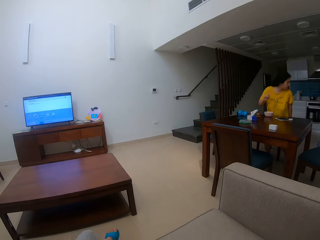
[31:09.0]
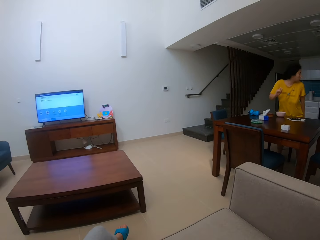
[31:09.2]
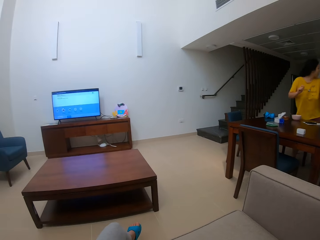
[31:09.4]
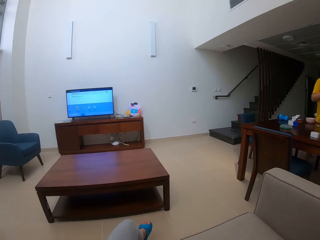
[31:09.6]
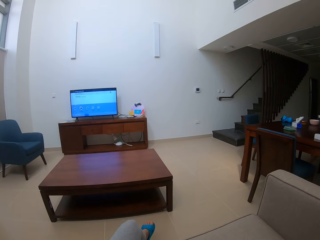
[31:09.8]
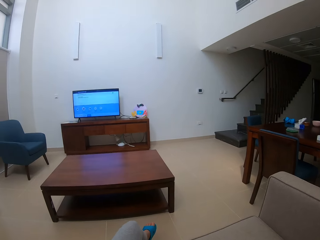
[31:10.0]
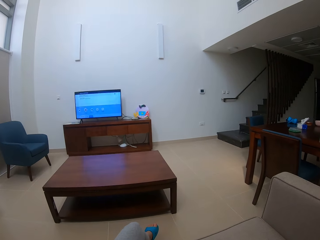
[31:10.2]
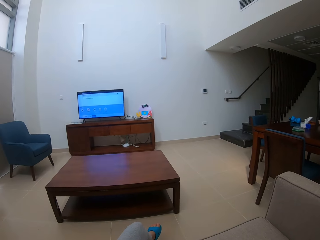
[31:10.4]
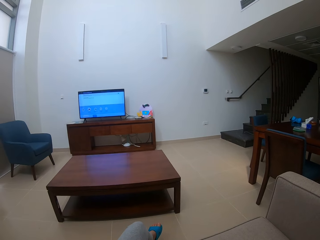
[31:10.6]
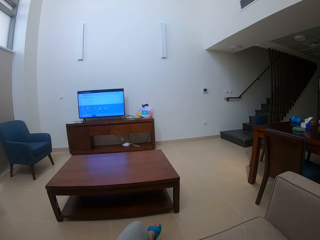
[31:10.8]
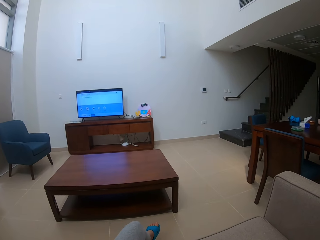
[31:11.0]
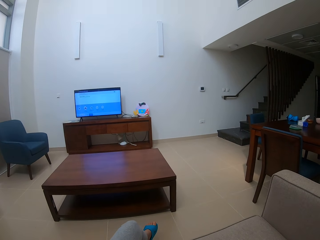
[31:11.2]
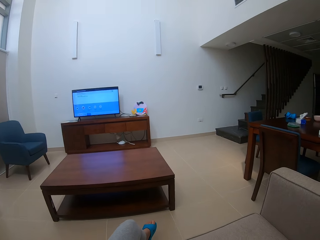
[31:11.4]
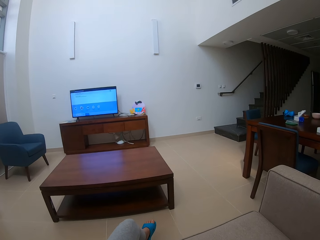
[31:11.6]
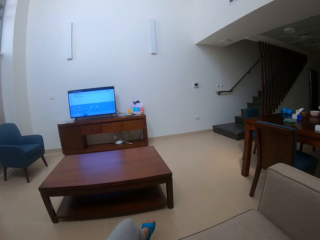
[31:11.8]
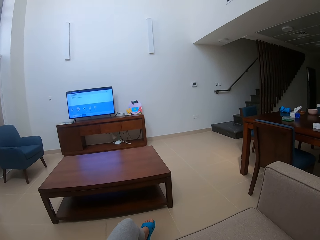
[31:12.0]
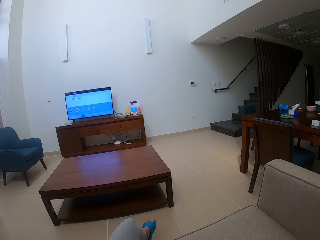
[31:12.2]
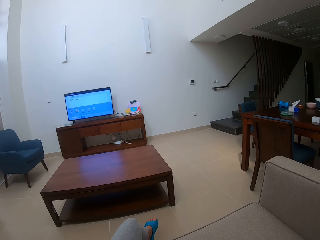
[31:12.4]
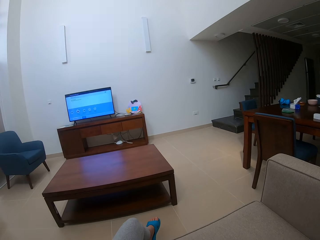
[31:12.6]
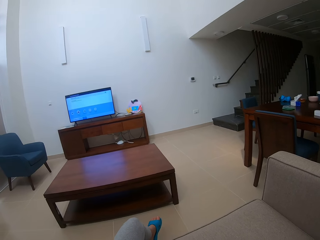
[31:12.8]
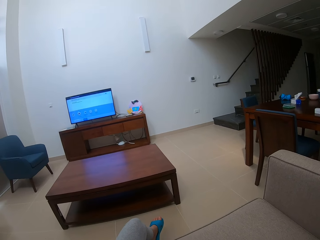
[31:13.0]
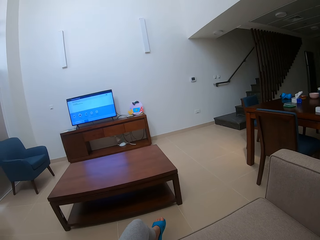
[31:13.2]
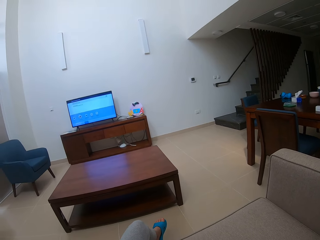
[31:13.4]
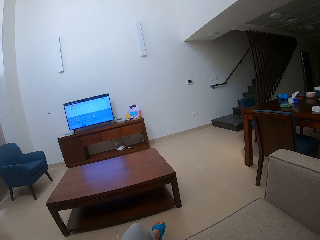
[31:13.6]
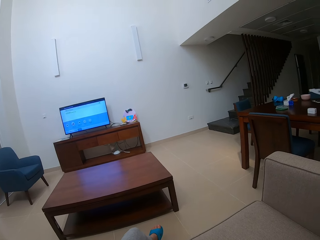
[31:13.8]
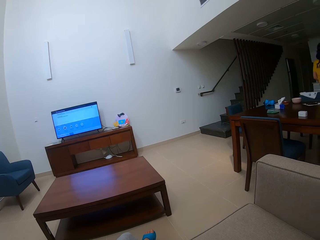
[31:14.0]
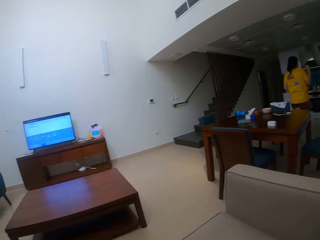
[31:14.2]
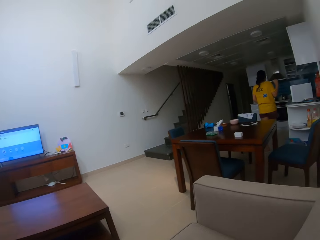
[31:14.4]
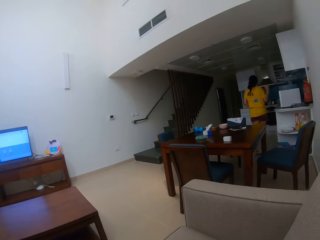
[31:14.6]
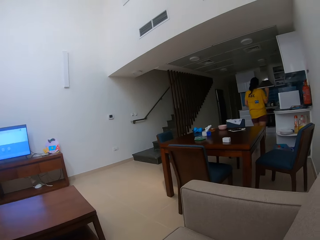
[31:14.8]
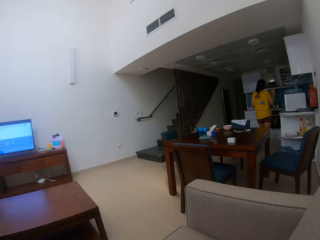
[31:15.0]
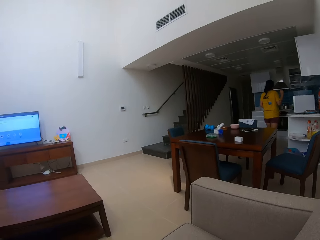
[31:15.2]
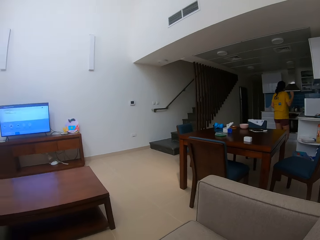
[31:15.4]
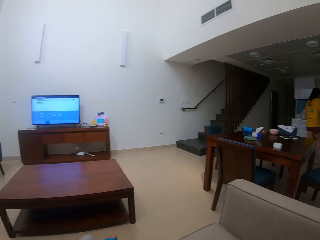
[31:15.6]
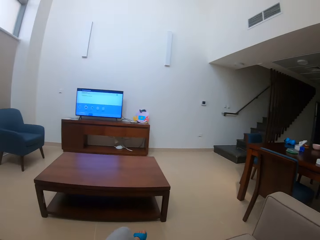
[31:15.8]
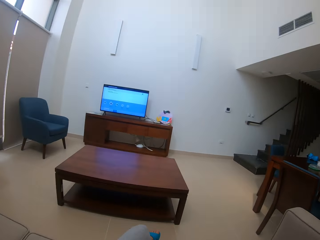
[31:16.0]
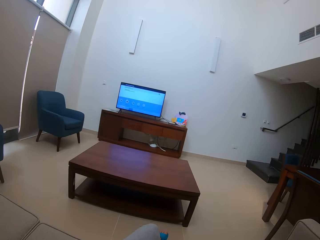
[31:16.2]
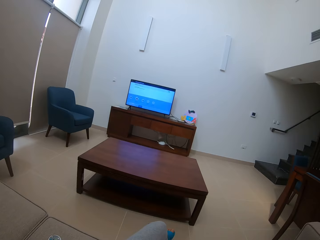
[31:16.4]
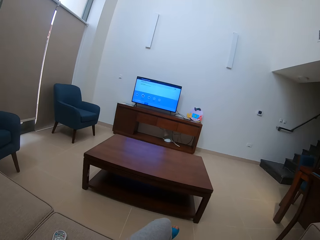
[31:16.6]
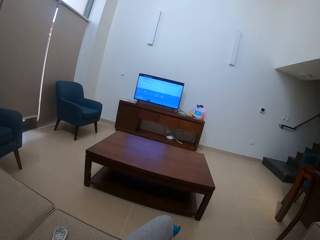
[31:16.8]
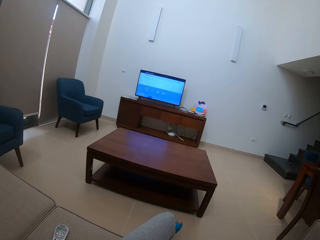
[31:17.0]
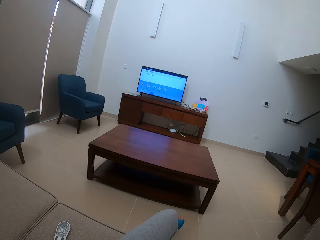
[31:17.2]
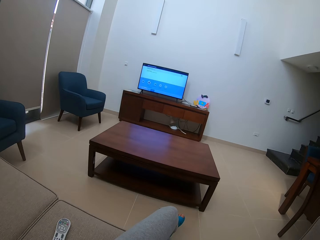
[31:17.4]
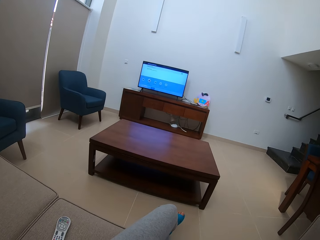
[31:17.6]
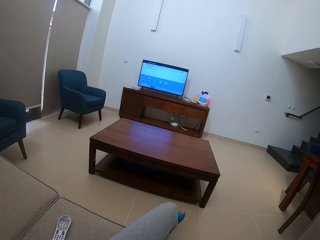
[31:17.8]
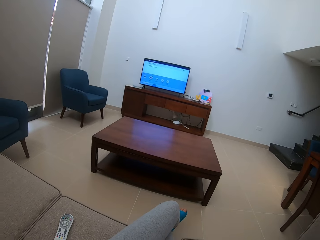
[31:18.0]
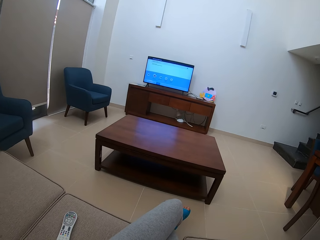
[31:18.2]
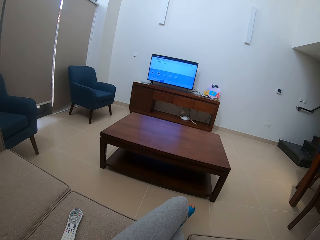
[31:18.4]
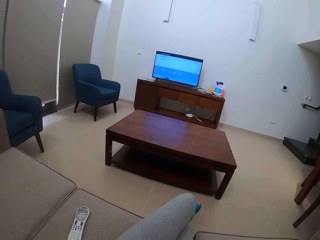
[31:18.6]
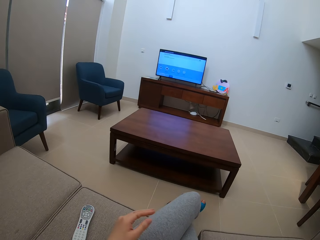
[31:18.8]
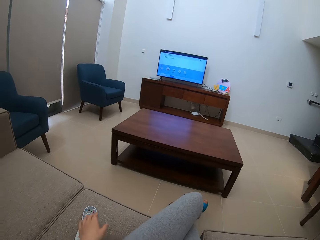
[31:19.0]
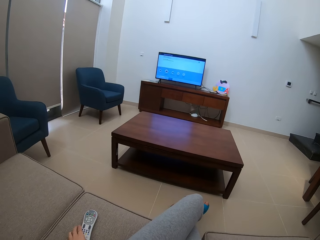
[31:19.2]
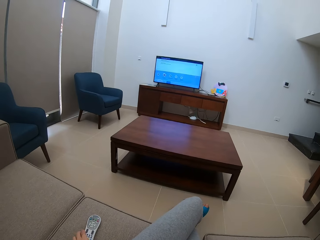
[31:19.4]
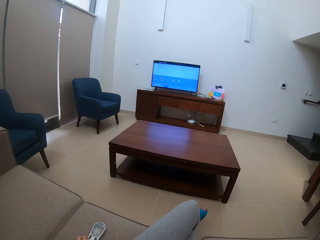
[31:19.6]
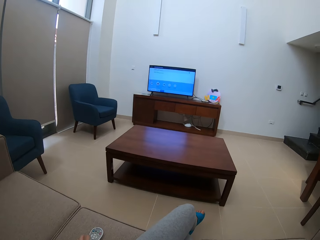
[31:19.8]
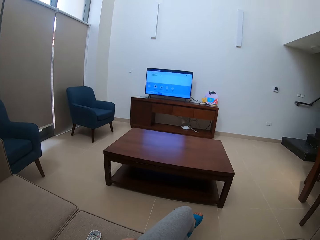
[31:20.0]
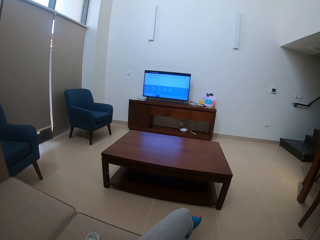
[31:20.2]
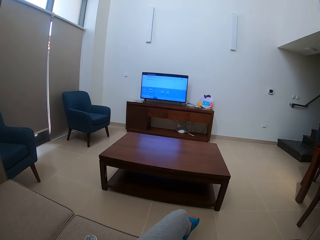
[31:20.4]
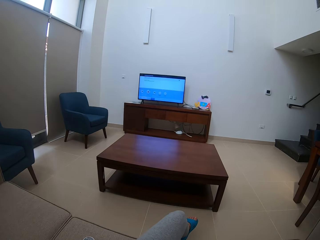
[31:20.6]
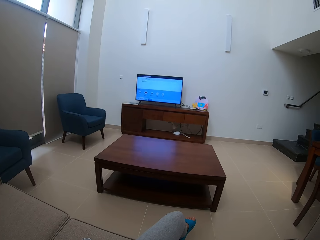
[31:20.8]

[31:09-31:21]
A woman walks around. The camera wearer looks around.

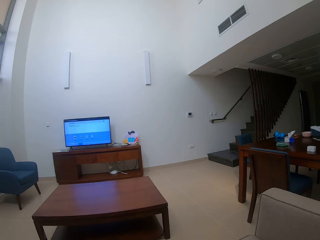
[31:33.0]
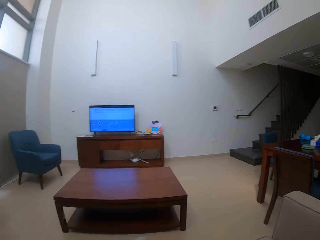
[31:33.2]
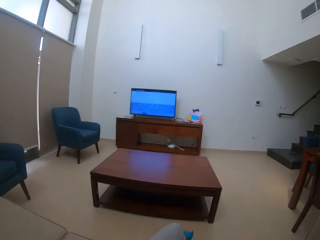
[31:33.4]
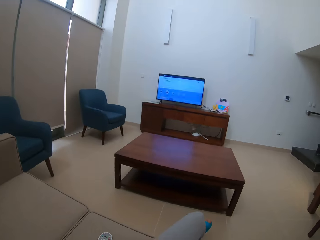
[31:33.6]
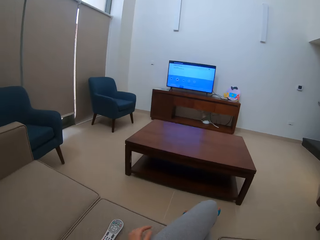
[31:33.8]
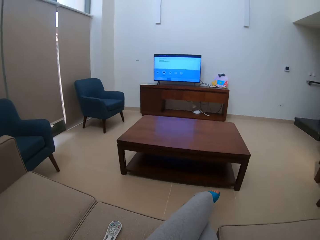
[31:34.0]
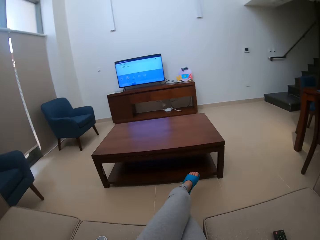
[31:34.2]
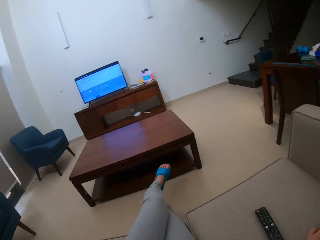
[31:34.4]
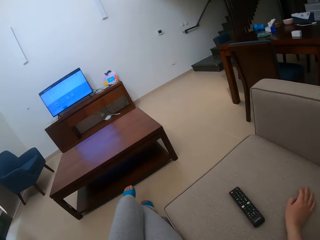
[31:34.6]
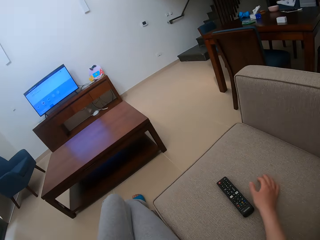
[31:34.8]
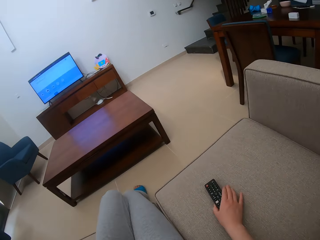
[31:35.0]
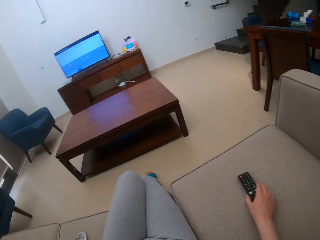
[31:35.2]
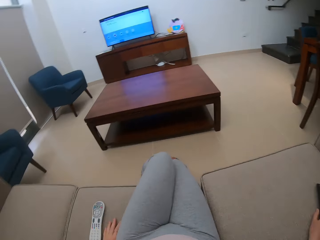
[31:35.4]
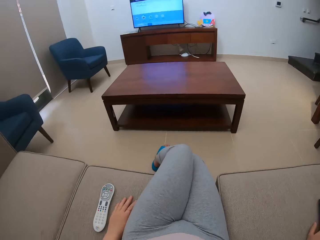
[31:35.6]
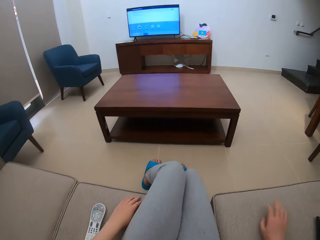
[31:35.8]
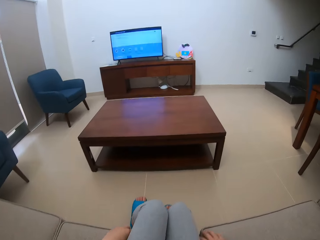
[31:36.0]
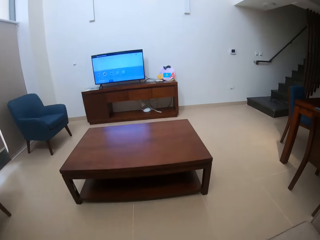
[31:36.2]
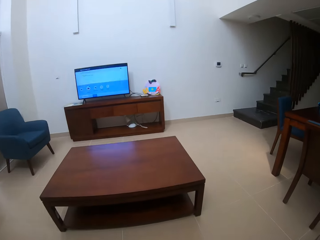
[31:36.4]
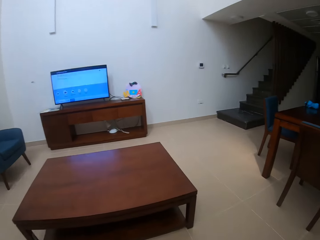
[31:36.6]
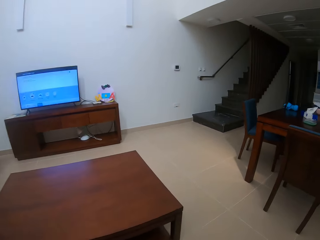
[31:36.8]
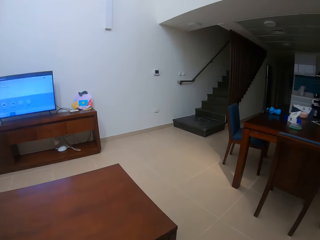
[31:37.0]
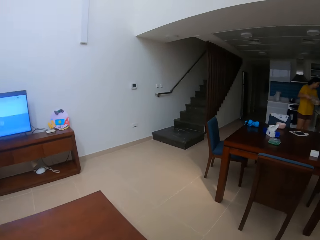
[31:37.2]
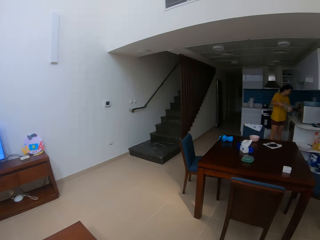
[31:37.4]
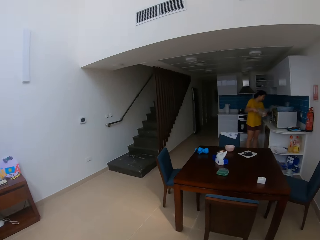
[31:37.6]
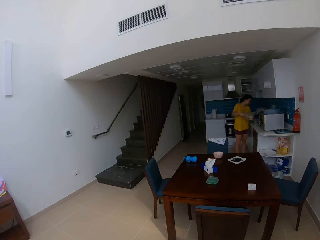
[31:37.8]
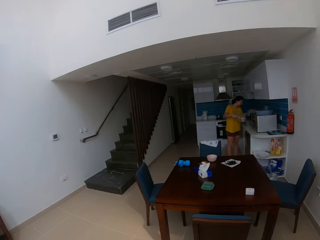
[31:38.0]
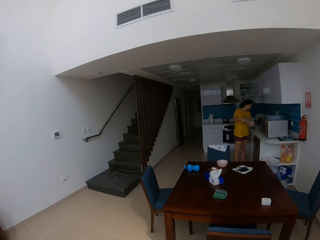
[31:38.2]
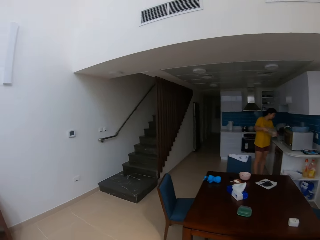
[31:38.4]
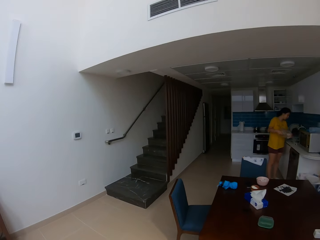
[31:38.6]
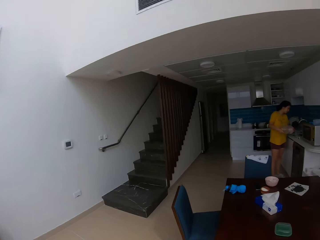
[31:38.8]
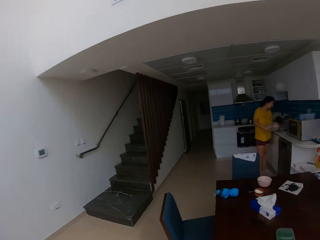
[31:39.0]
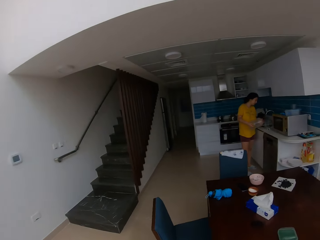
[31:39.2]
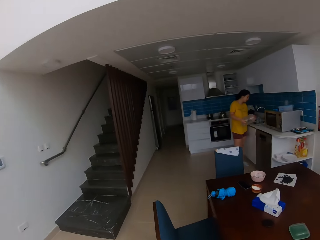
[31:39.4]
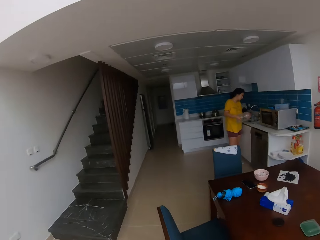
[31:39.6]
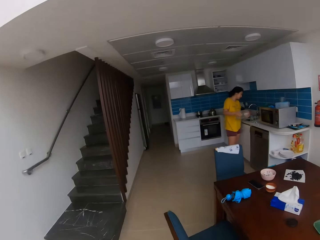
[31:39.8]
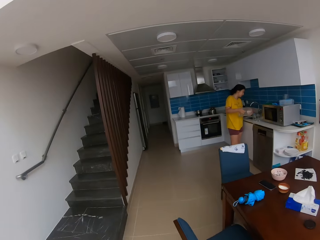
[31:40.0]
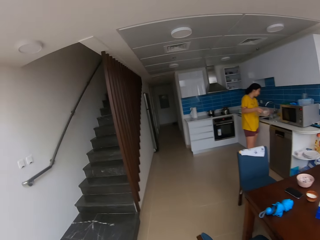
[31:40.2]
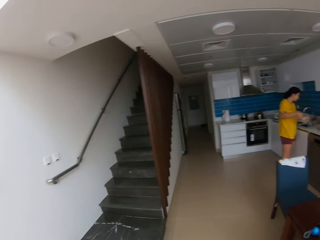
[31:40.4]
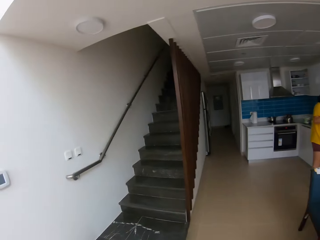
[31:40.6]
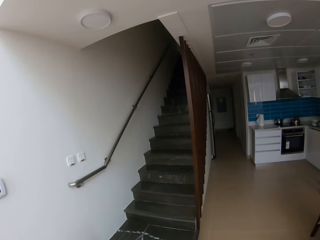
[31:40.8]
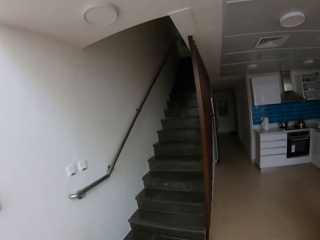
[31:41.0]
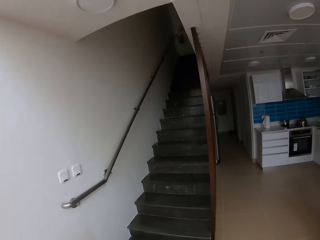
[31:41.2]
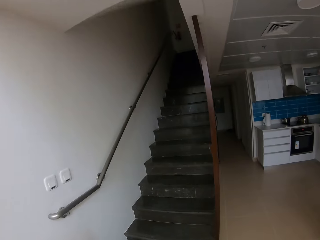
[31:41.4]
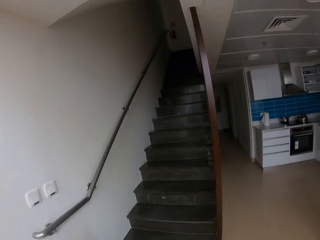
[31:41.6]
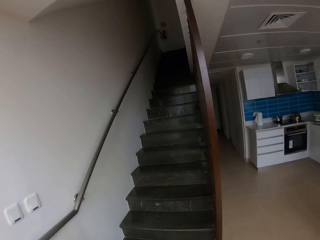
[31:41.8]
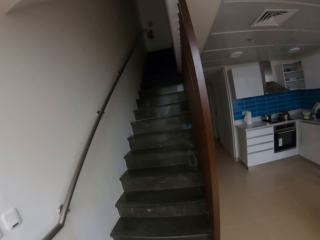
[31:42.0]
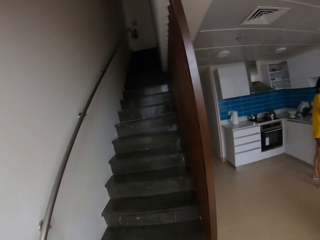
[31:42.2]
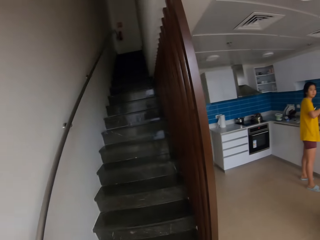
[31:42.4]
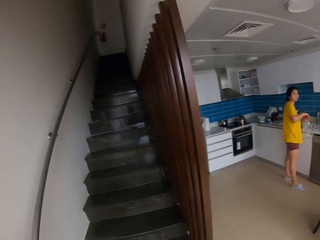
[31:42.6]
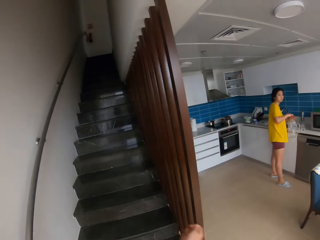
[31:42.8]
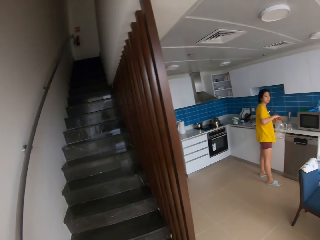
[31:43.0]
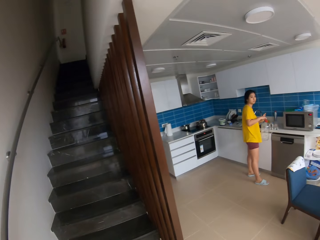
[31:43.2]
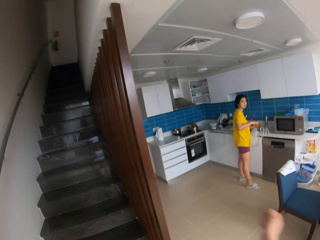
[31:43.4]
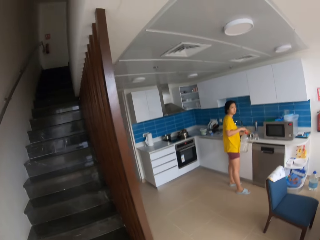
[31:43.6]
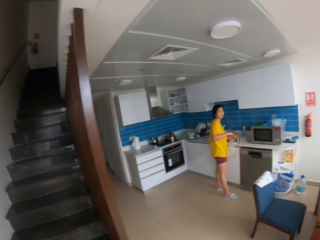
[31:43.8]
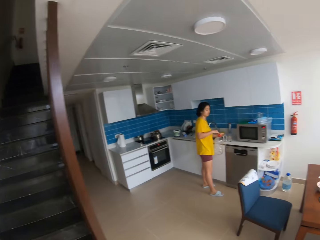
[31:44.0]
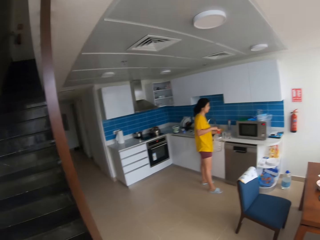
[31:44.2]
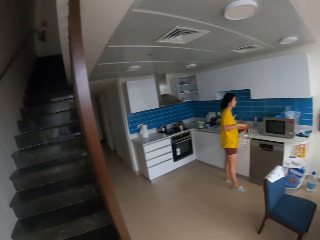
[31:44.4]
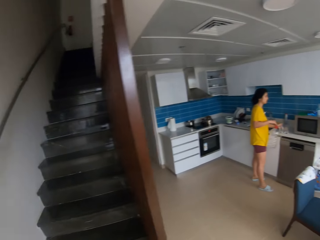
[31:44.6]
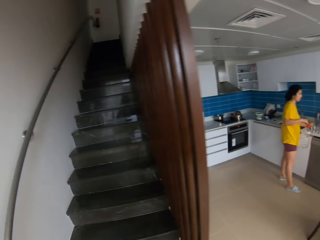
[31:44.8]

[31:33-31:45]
The camera wearer picks up the remote. They look around. A woman talks. The camera wearer stands. The woman picks up the food. The camera wearer looks around. They climb the stairs. The woman opens the bottle.
